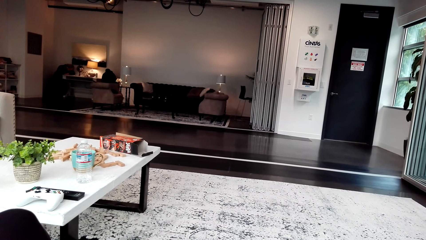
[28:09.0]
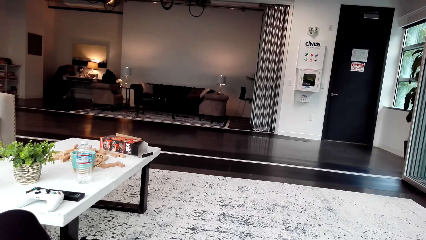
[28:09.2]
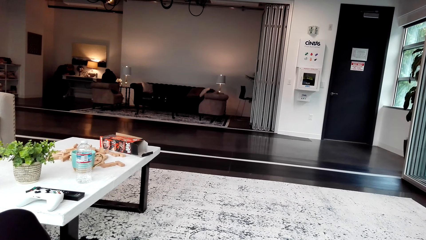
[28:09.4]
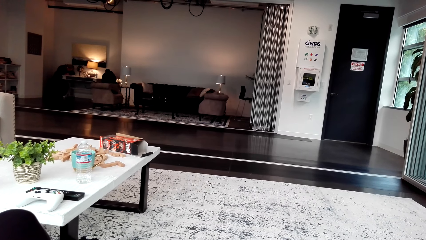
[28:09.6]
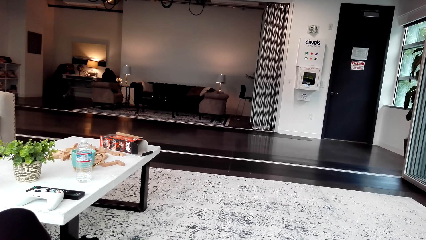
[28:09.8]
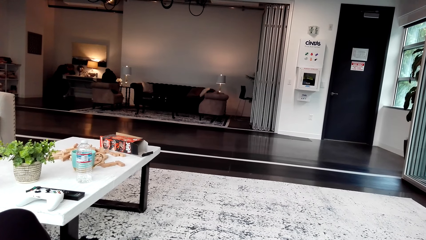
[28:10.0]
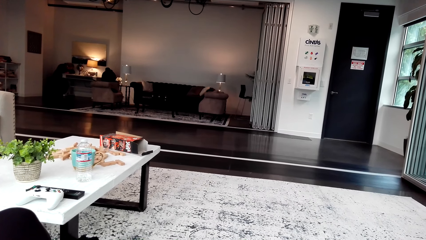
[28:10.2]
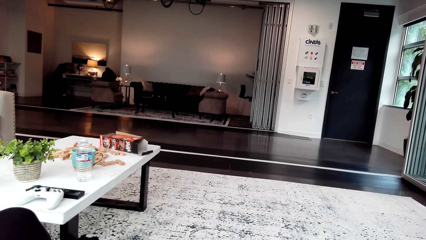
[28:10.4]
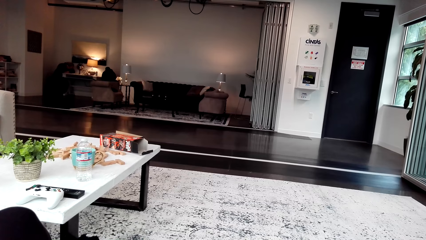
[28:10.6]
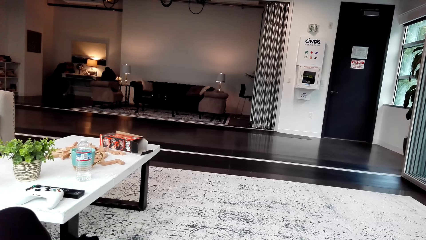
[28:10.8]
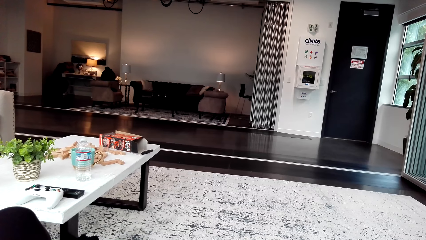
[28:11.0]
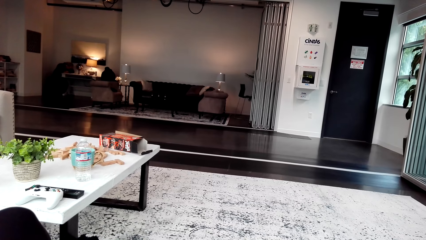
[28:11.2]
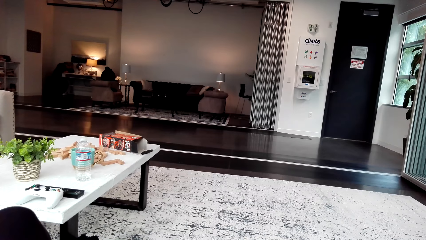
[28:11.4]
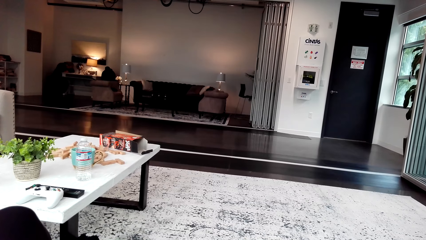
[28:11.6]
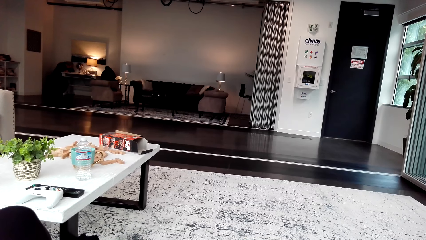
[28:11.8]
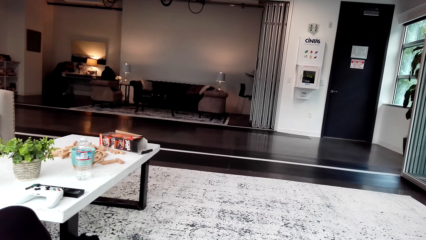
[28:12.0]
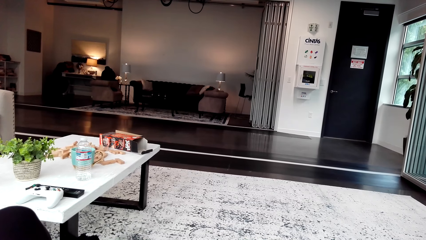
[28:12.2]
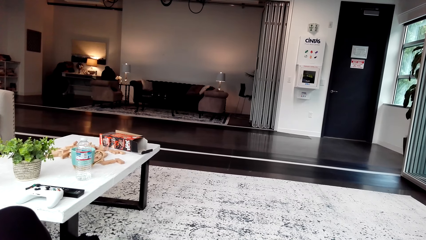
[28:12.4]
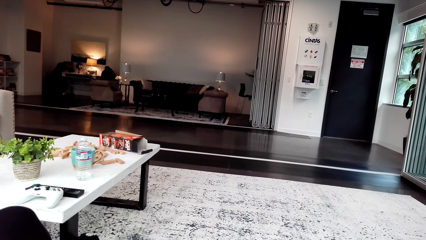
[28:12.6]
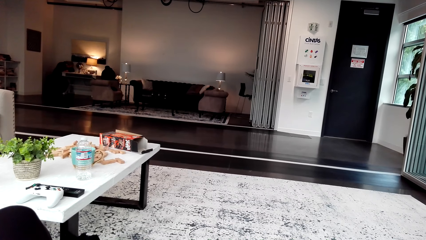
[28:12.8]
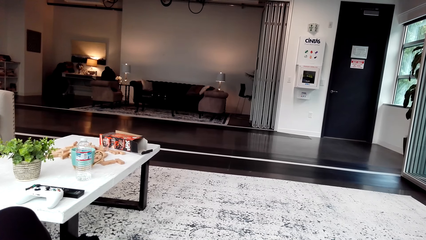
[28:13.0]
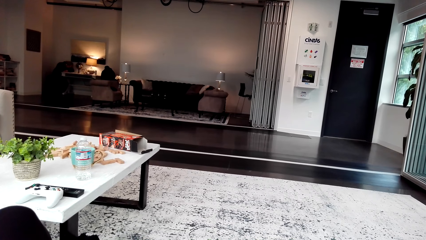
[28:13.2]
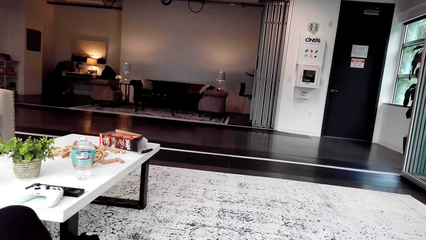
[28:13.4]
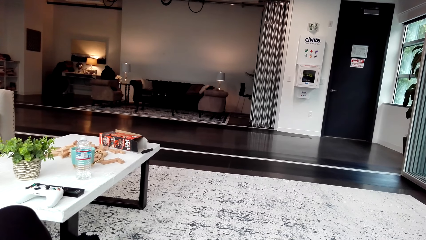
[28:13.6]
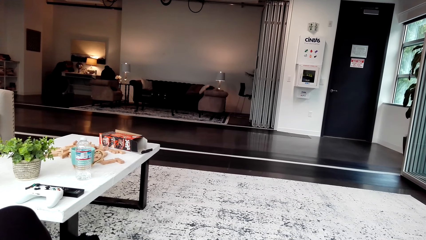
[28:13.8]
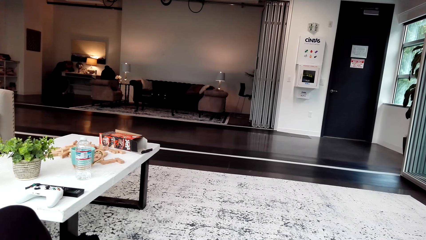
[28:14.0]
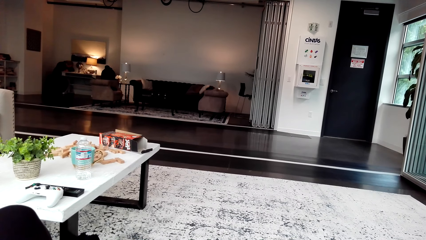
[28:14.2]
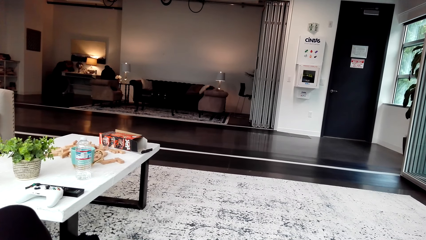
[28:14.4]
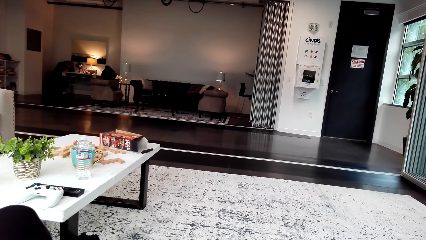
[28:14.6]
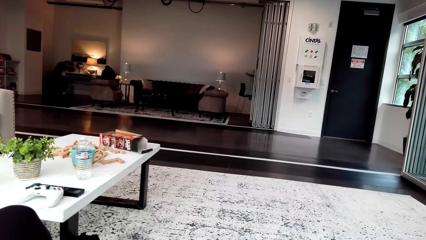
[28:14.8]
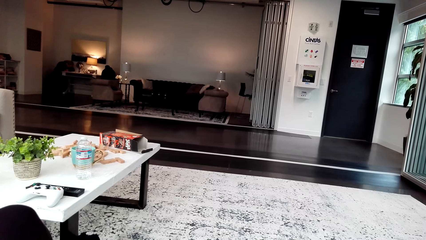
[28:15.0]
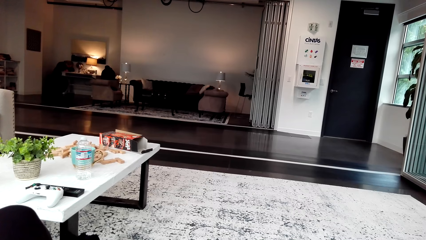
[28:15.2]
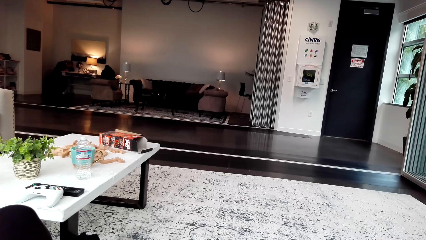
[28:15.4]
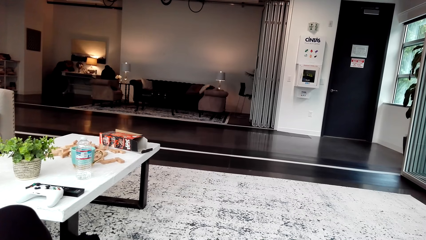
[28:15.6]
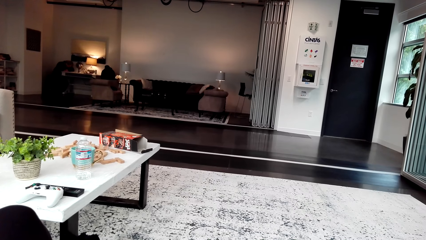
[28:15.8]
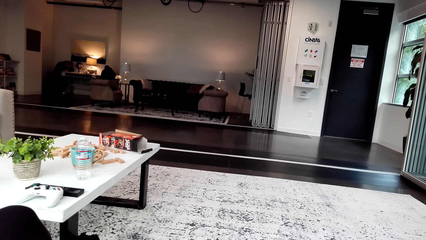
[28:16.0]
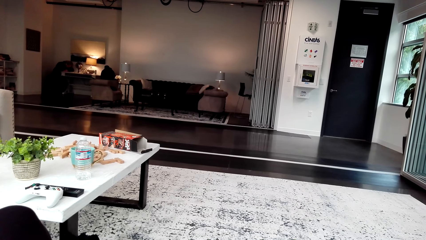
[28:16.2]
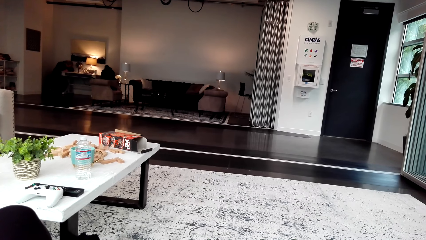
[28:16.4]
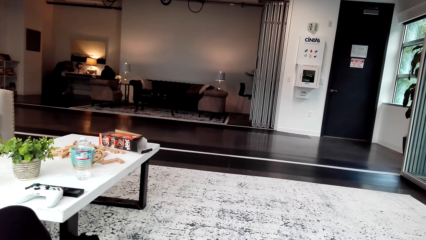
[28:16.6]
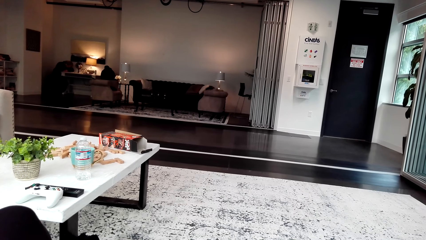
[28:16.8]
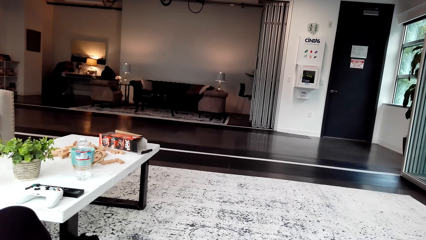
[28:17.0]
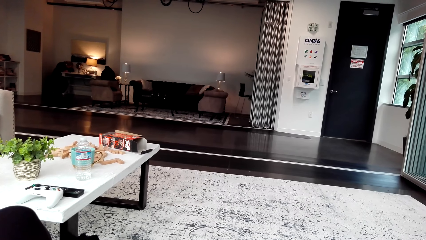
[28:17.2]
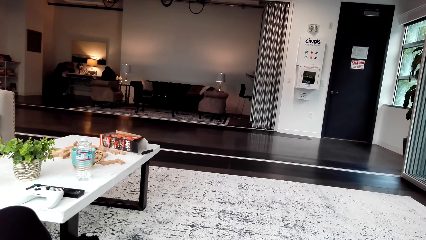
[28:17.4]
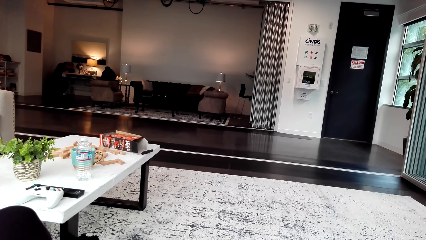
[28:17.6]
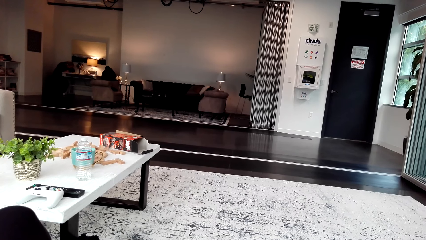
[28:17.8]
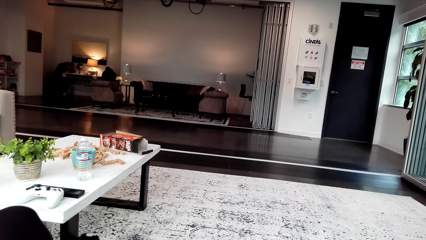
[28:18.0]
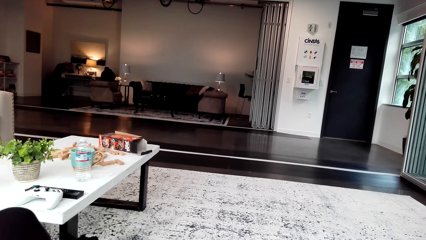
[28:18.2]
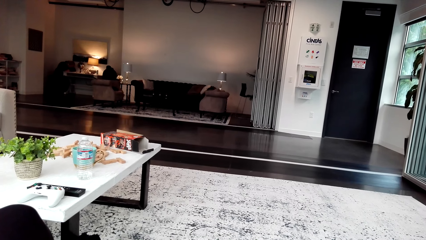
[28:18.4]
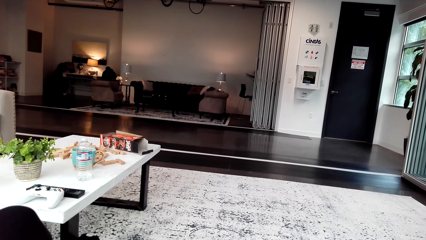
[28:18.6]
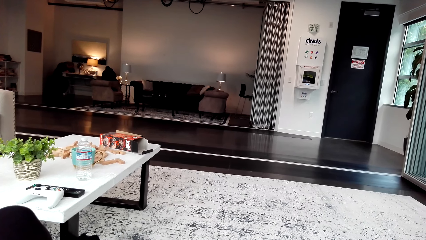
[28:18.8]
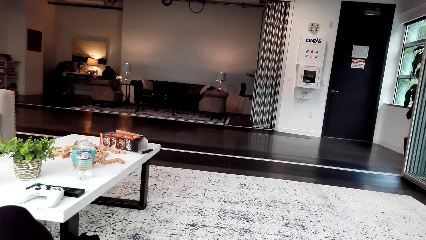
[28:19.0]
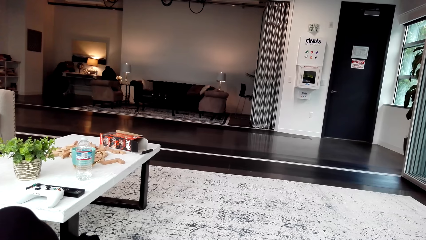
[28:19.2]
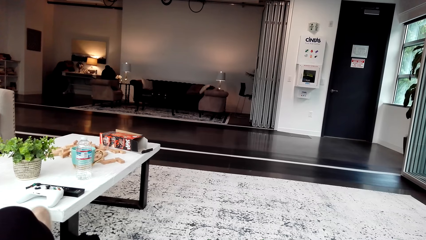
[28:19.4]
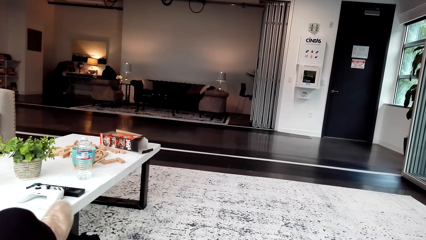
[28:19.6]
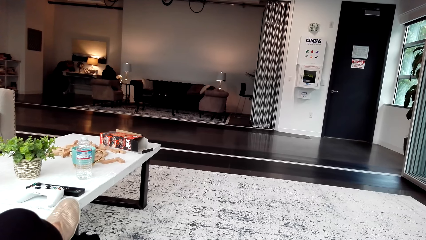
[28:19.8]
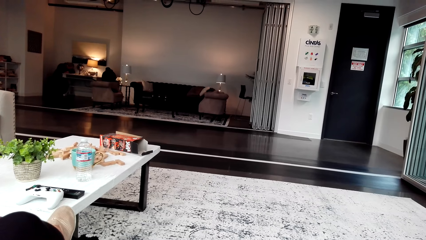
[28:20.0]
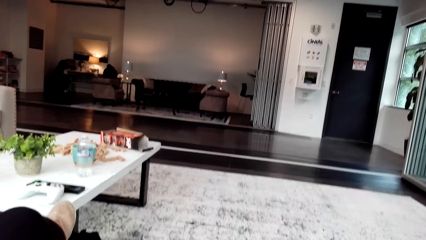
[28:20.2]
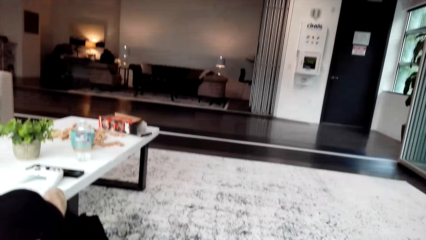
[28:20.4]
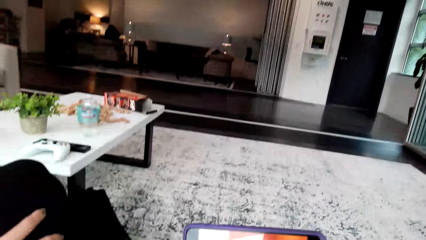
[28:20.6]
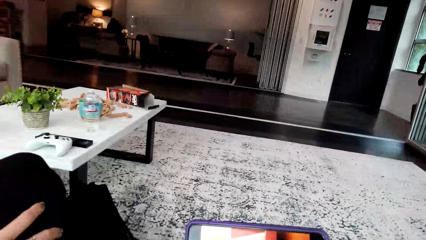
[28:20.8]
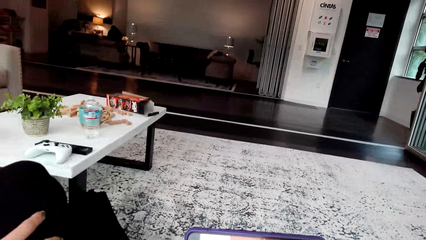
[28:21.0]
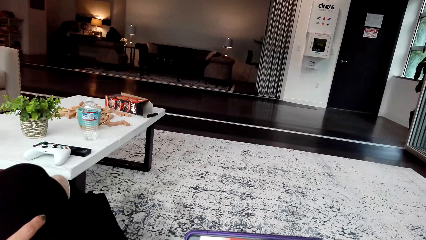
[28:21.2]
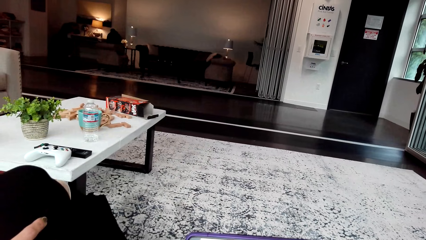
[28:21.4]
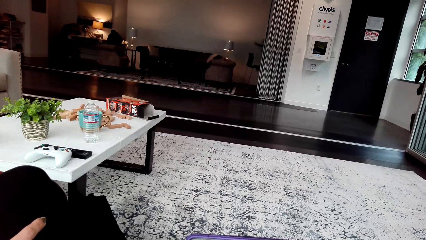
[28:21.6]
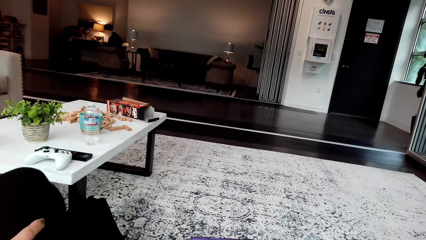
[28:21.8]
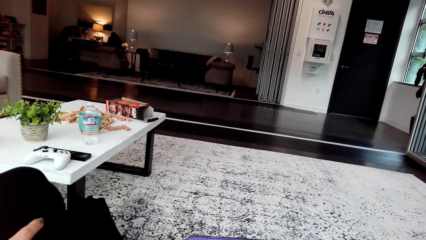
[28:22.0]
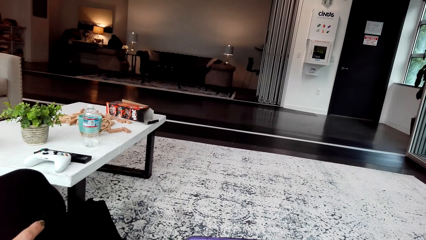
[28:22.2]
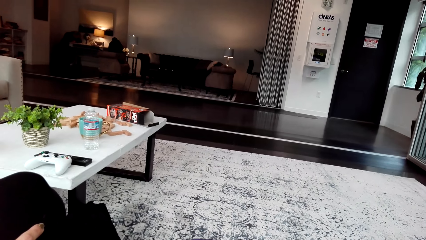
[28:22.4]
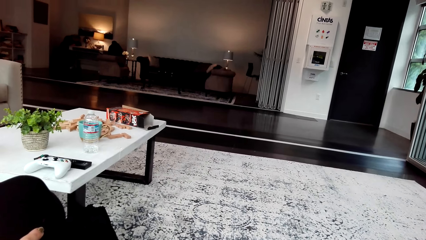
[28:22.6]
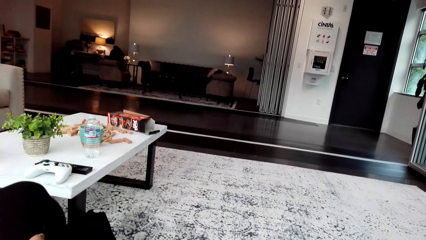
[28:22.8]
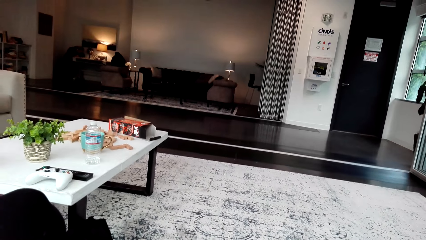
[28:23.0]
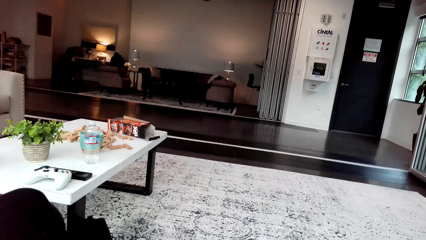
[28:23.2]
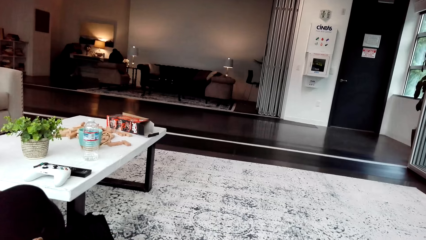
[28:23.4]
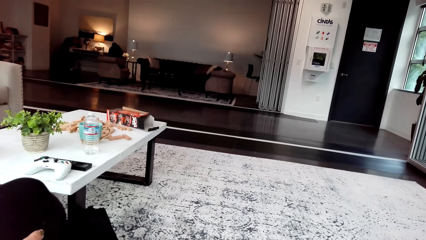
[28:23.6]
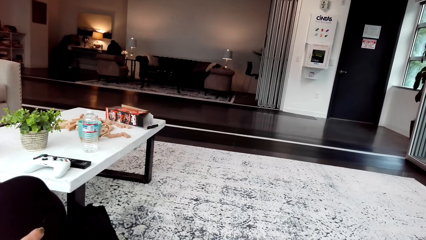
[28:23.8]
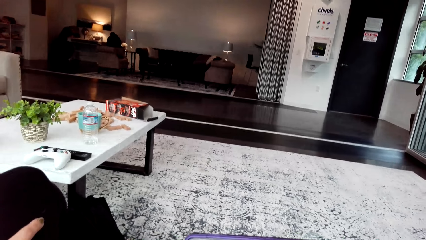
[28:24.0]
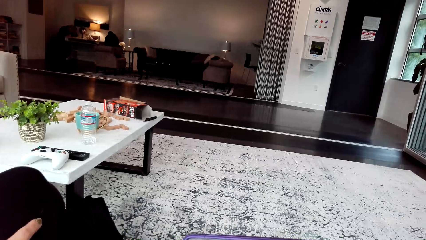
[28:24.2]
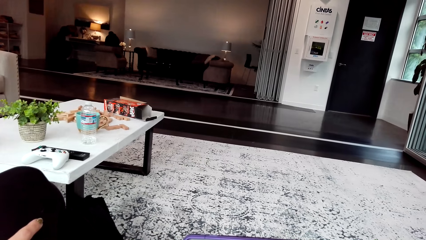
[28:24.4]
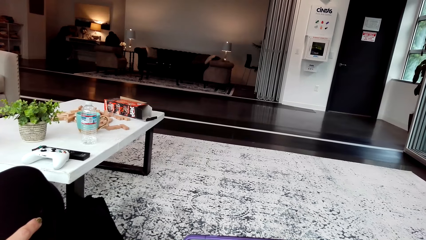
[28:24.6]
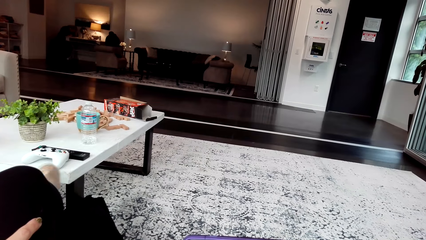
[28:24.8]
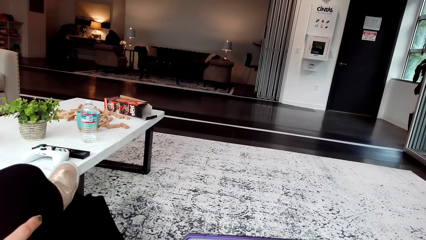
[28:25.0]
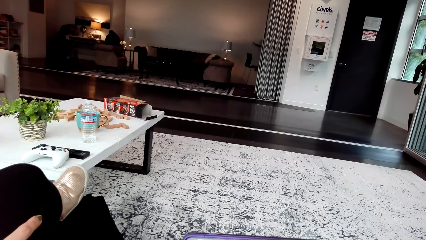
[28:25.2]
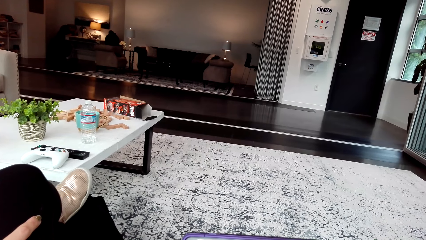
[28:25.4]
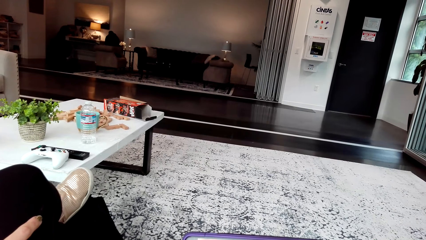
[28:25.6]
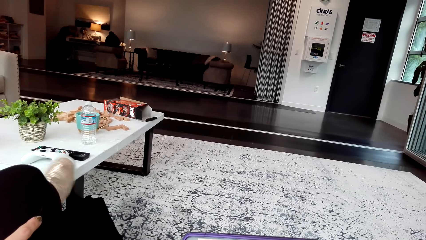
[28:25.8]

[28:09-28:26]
The camera wearer talks. They watch the video. They move the legs.
